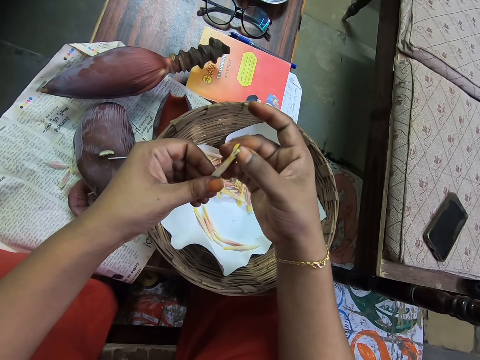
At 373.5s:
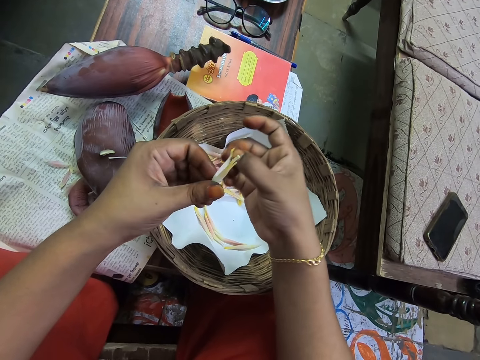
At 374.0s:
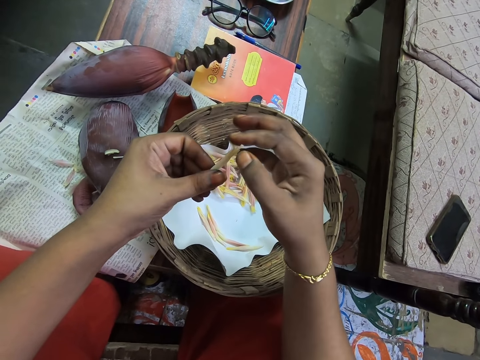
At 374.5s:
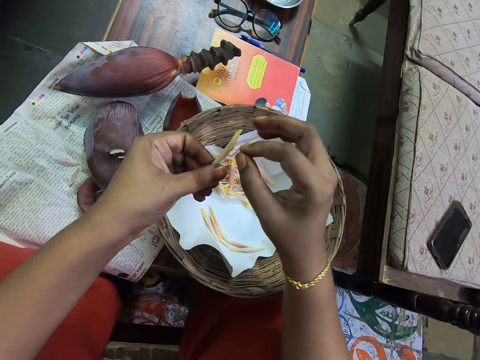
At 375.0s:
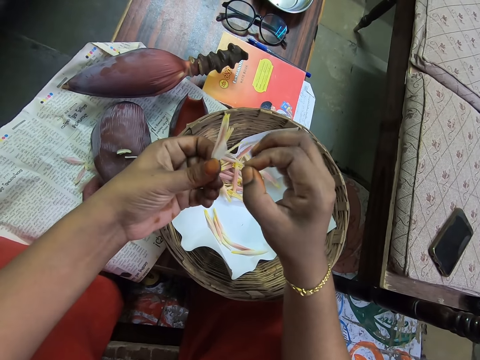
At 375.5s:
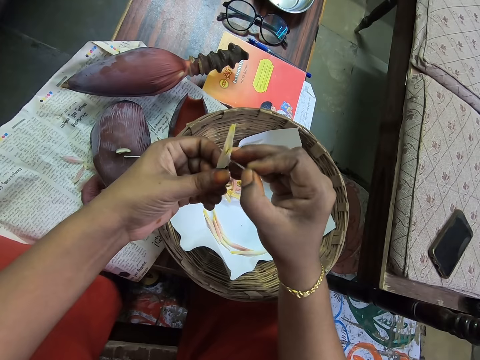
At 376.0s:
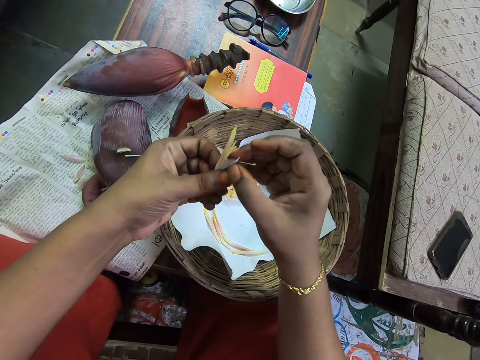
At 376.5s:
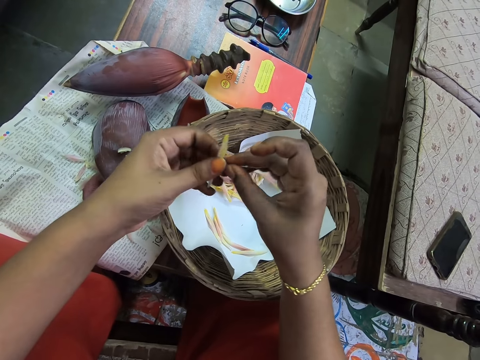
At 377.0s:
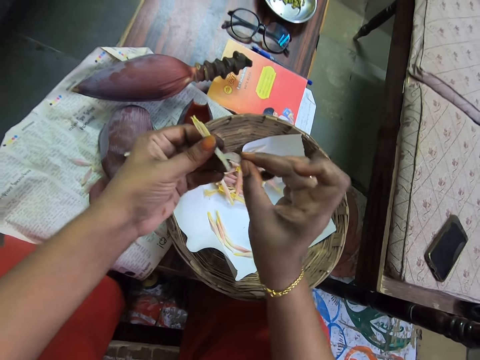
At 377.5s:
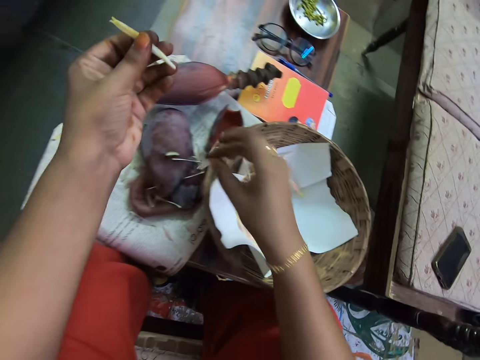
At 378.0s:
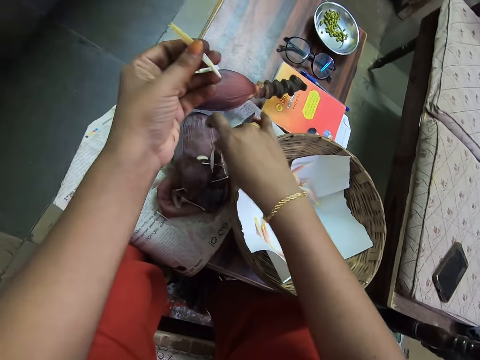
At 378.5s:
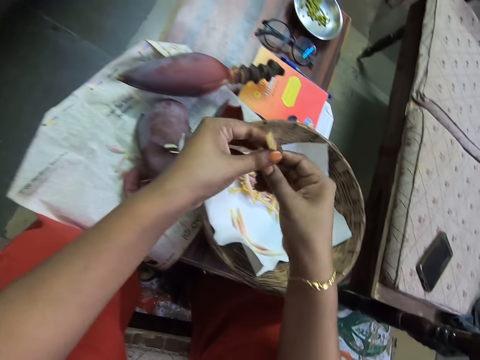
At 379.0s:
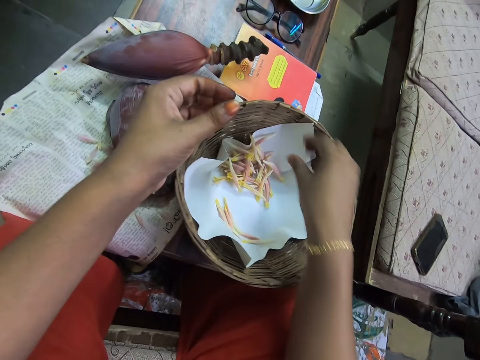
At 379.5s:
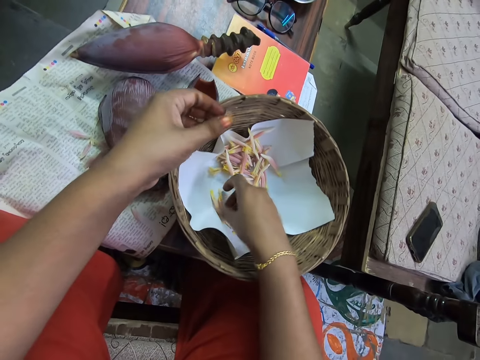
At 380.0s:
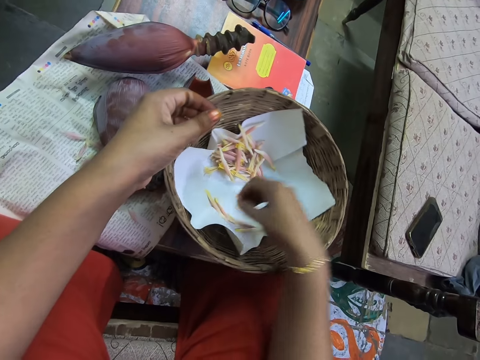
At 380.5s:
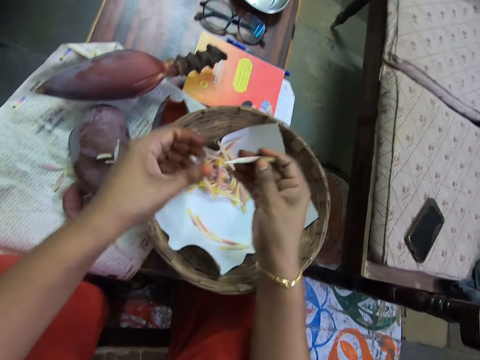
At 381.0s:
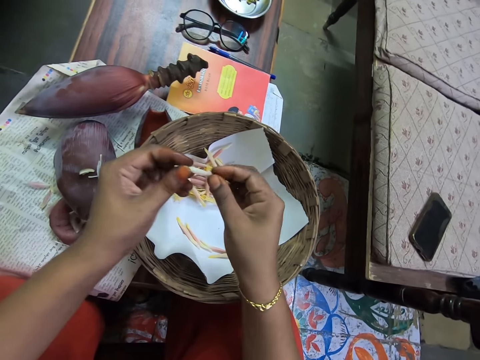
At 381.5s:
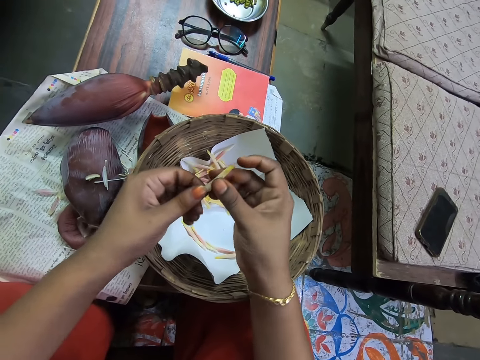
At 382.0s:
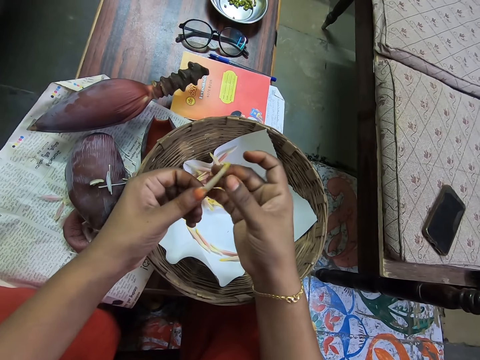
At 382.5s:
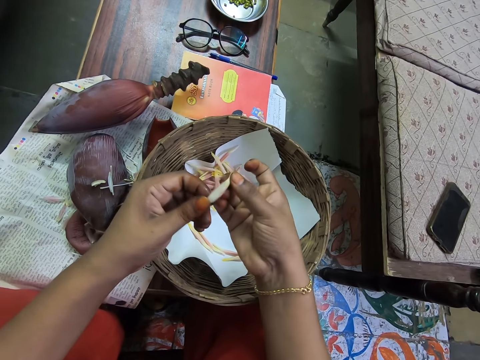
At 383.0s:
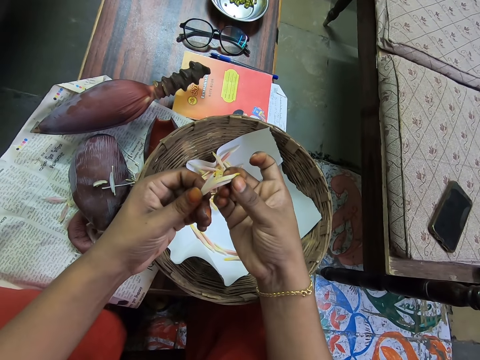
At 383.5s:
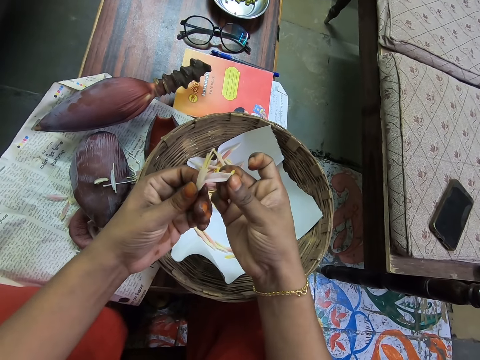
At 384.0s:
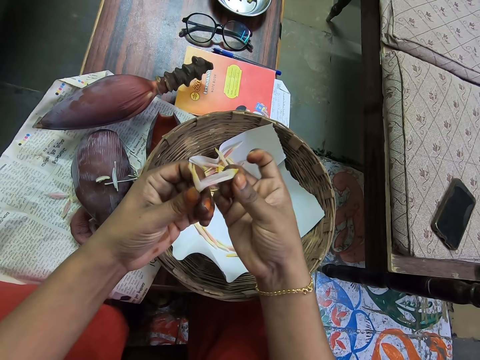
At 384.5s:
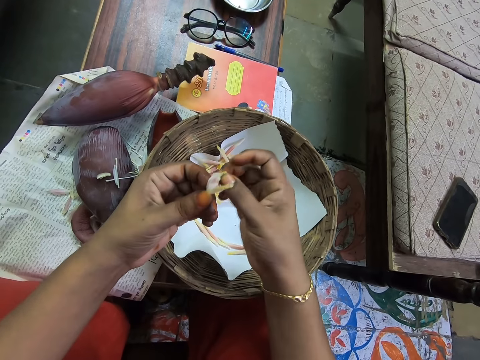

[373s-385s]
The camera wearer plucks the stamen. They place the stamen on the table. They hold the banana floret with the right hand. They place the banana floret in the tray. They pick the banana floret. They peel the banana floret.

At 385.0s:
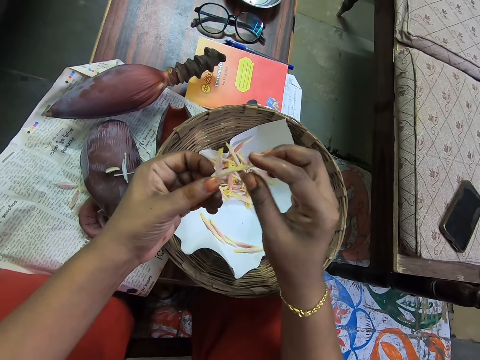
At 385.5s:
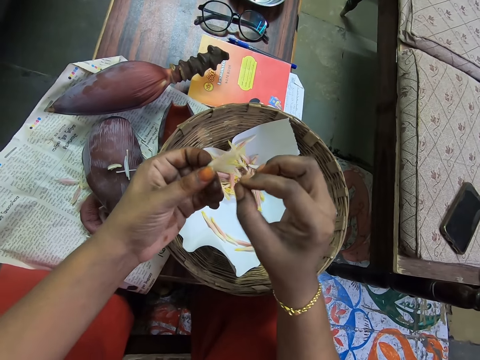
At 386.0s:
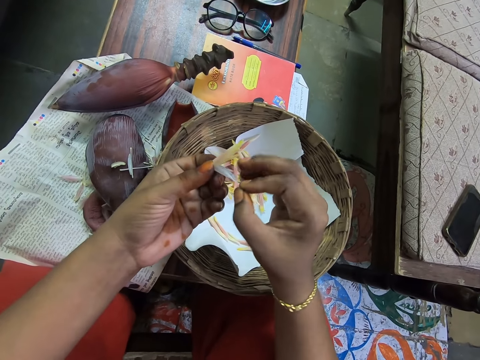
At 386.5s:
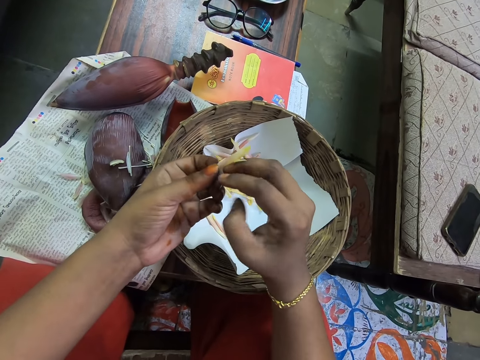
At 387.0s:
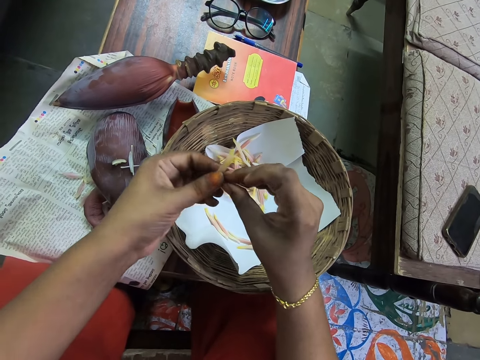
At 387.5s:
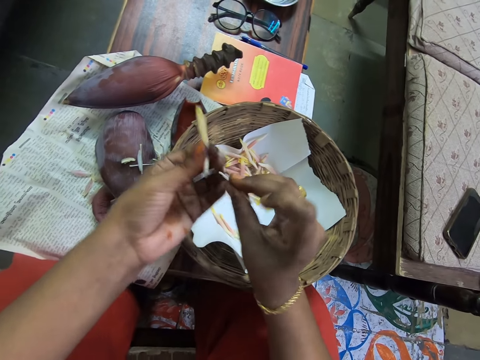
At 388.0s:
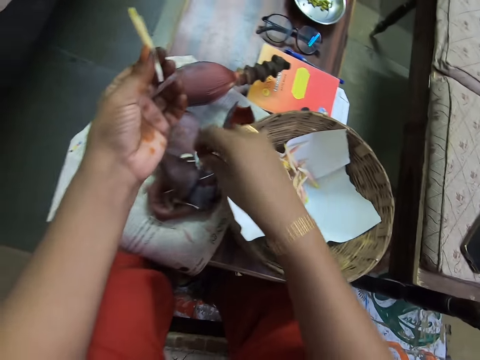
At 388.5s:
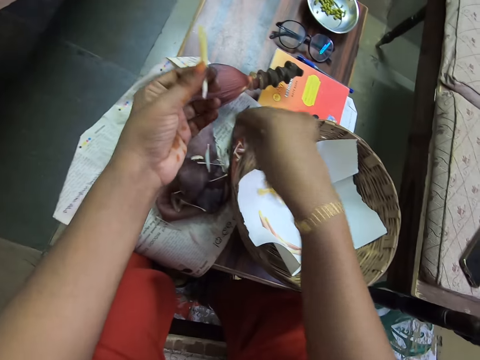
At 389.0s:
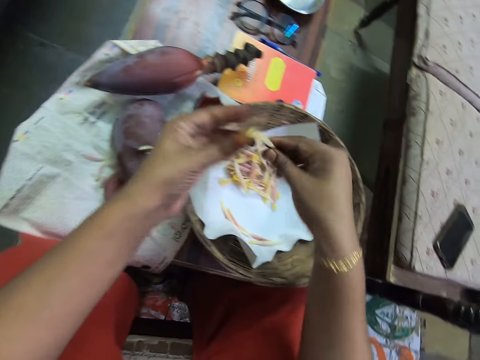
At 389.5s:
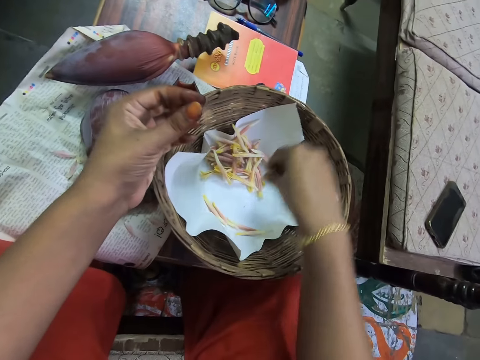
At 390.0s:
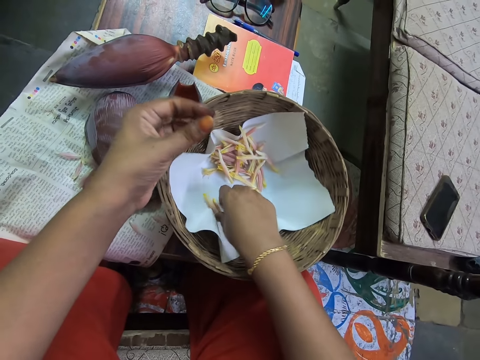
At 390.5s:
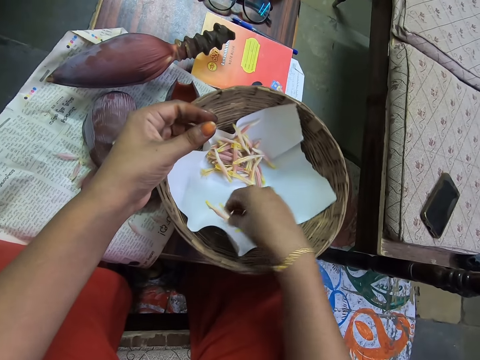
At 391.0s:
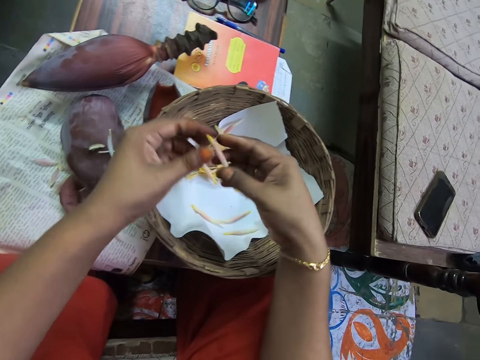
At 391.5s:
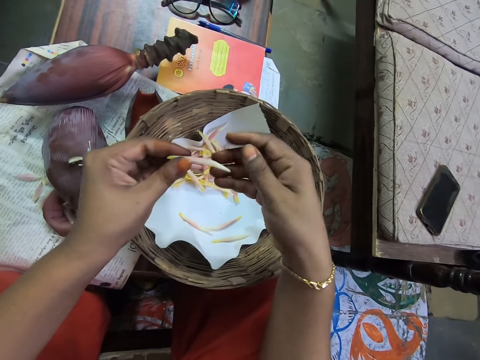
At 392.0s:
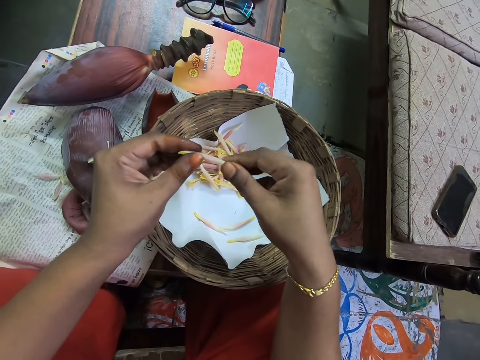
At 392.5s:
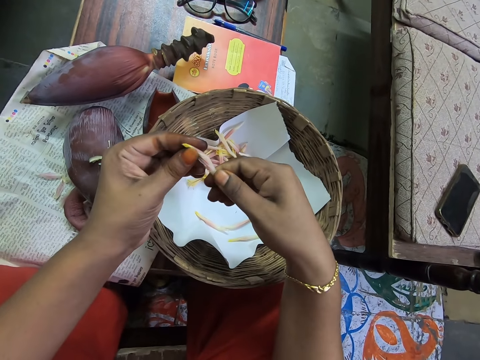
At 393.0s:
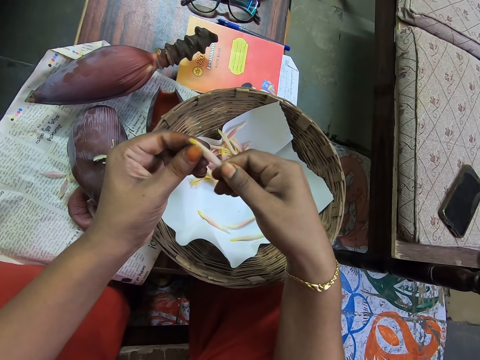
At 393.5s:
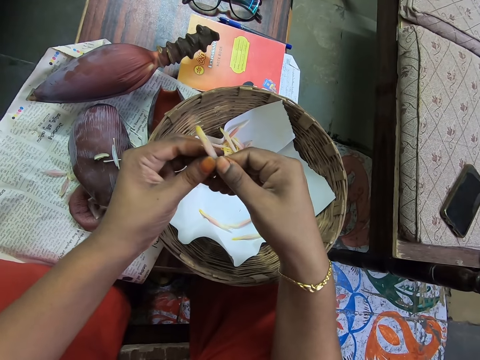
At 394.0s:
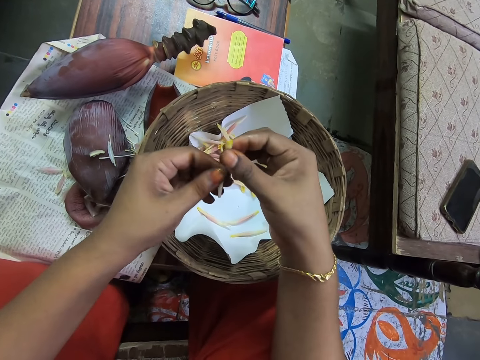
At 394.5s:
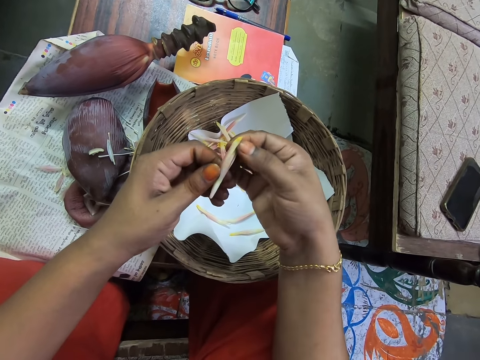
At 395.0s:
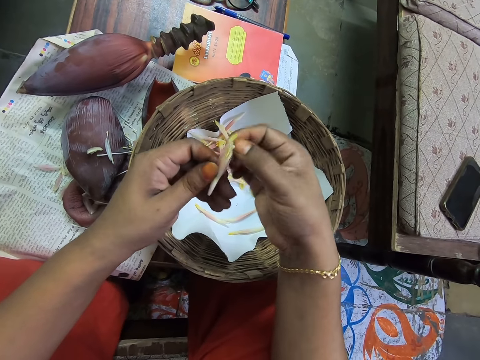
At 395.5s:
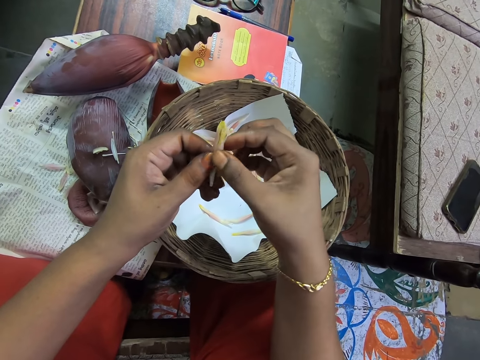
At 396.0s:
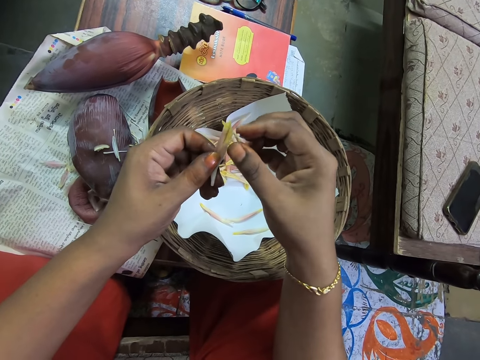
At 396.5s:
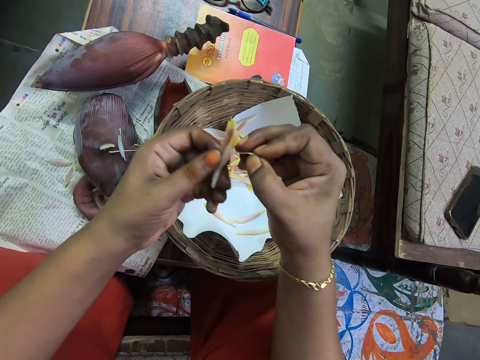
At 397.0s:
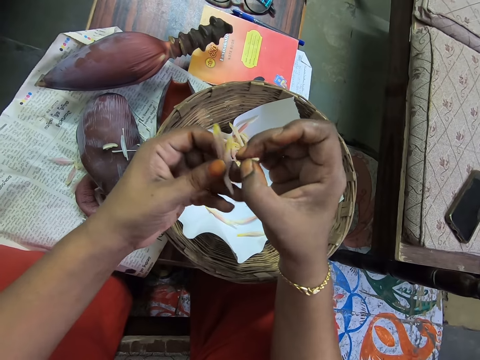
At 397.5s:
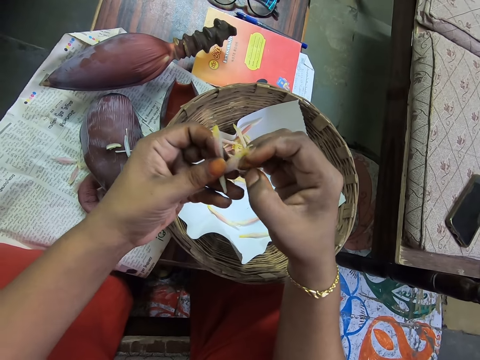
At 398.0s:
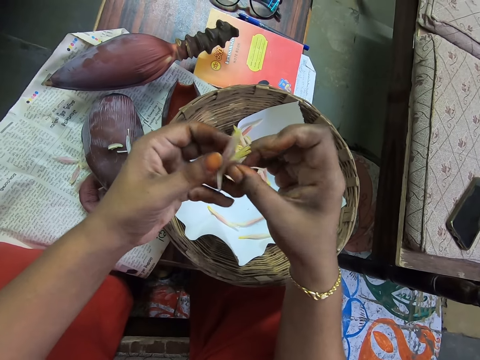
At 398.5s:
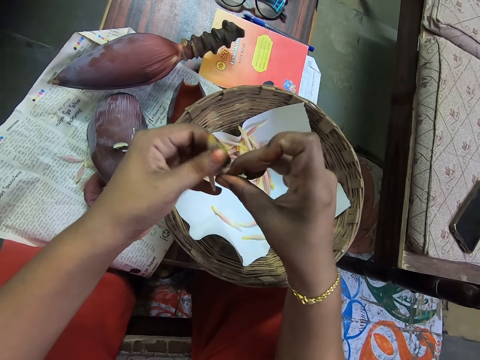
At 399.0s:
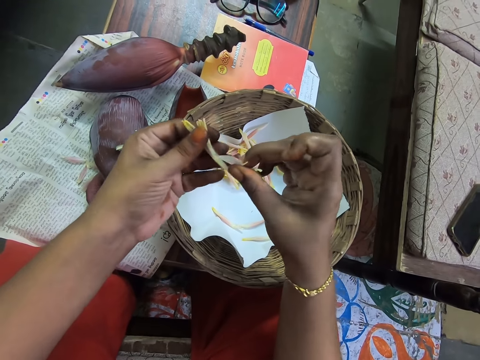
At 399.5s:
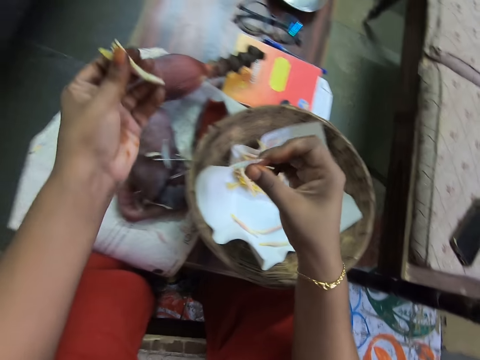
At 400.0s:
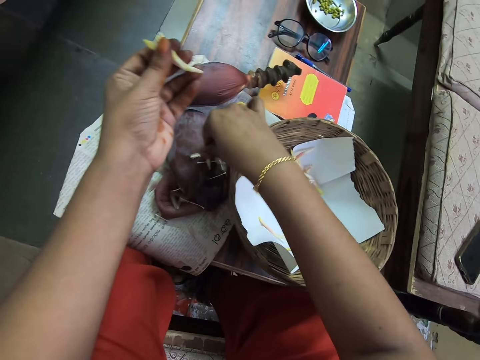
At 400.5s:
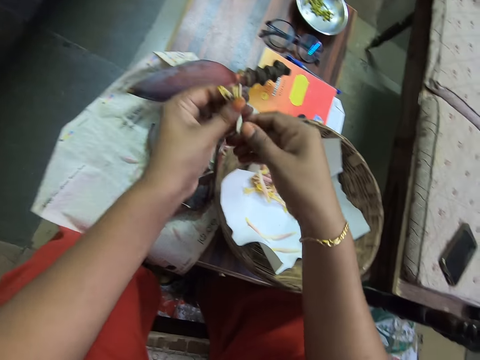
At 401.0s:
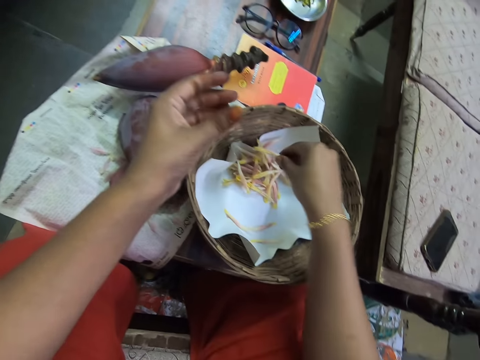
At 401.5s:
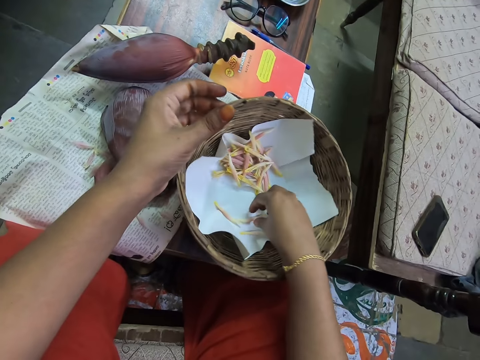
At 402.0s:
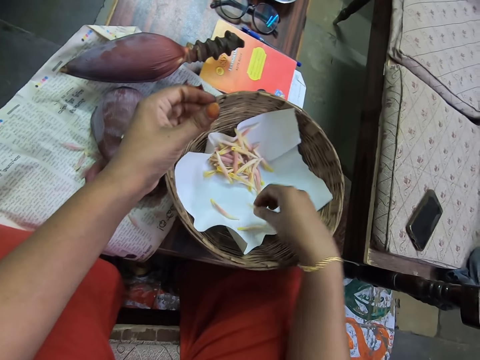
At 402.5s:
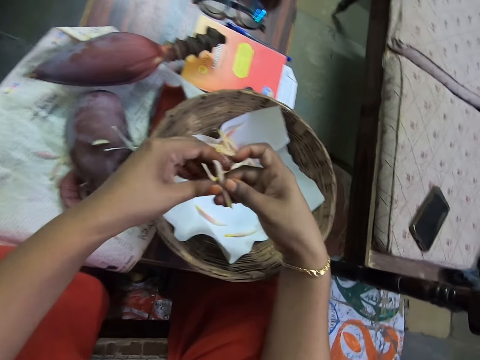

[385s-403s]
The camera wearer plucks the stamen. They place the stamen on the table. They hold the banana floret with the right hand. They place the banana floret in the tray. They pick the banana floret. They peel the banana floret. They pluck the stamen. They place the stamen on the table. They hold the banana floret with the right hand. They place the banana floret in the tray. They pick the banana floret.
